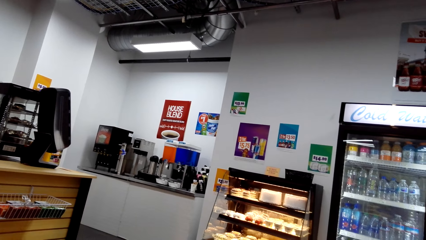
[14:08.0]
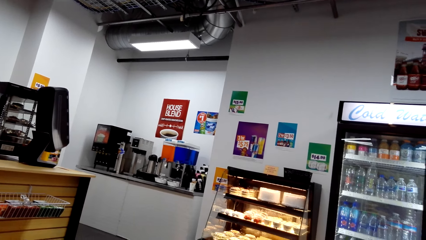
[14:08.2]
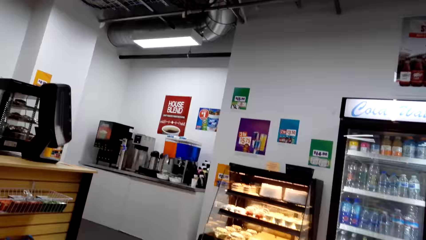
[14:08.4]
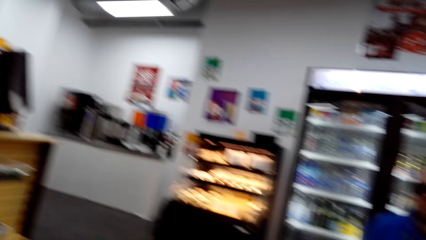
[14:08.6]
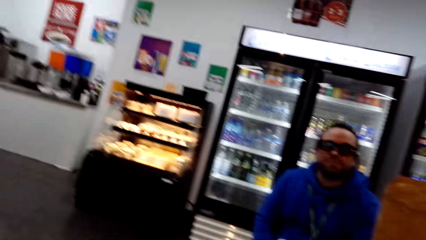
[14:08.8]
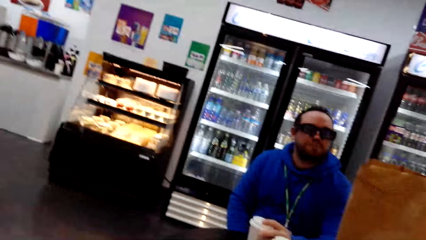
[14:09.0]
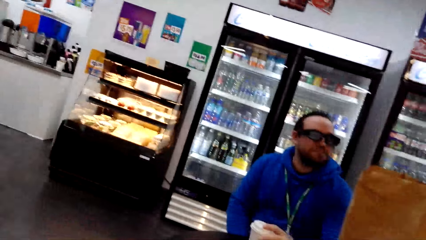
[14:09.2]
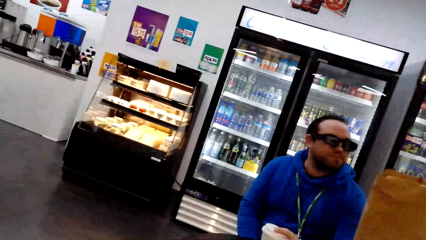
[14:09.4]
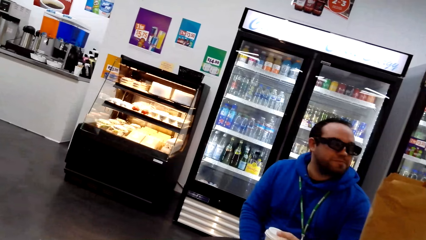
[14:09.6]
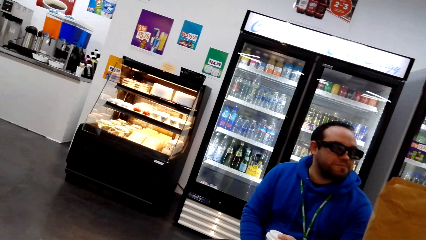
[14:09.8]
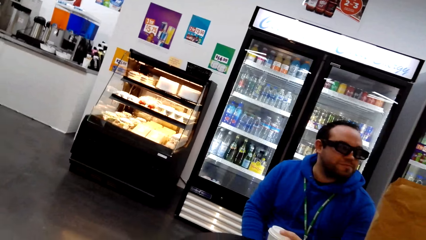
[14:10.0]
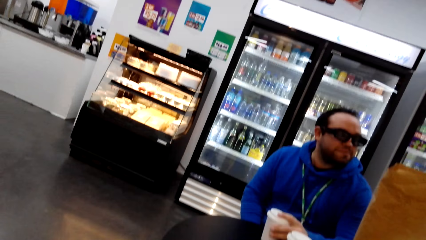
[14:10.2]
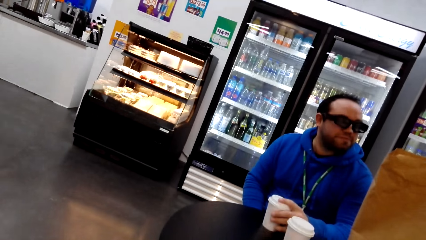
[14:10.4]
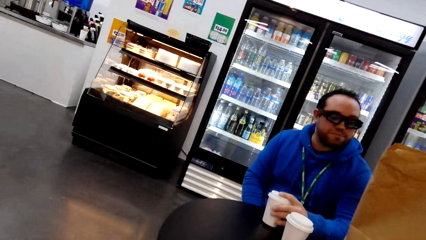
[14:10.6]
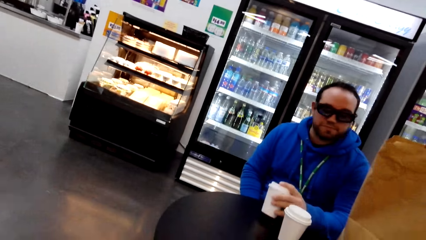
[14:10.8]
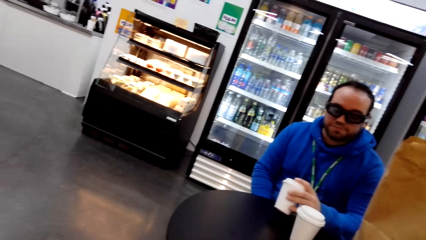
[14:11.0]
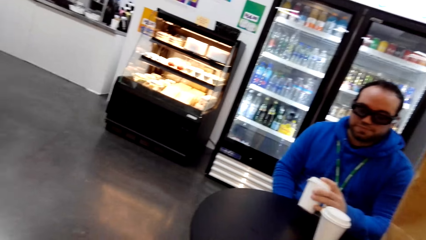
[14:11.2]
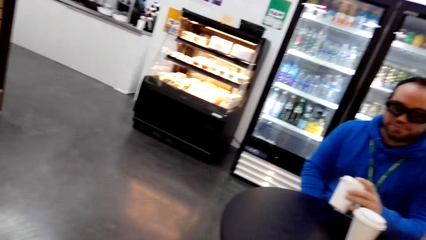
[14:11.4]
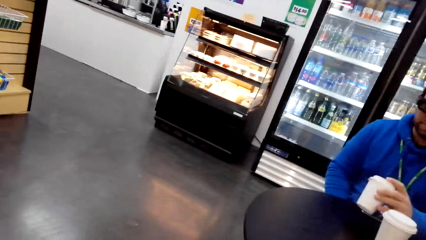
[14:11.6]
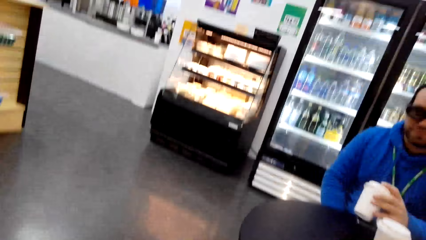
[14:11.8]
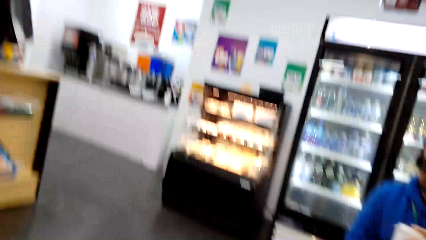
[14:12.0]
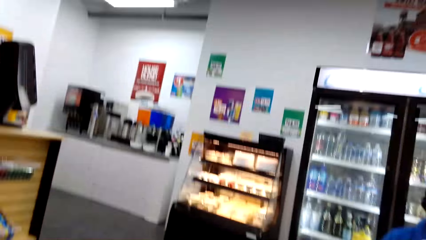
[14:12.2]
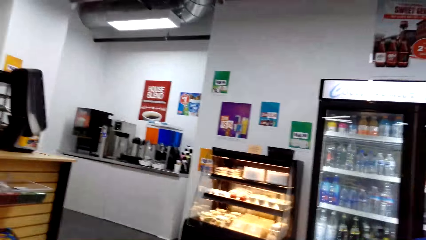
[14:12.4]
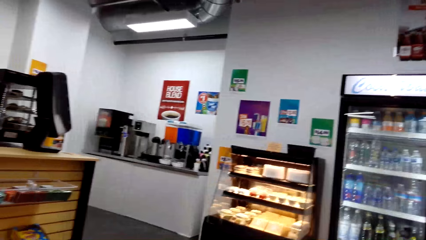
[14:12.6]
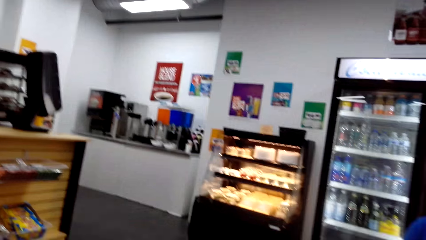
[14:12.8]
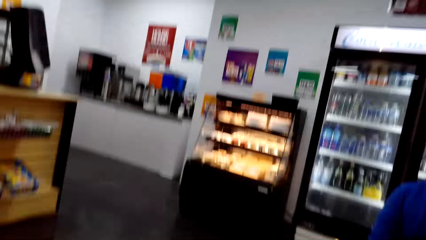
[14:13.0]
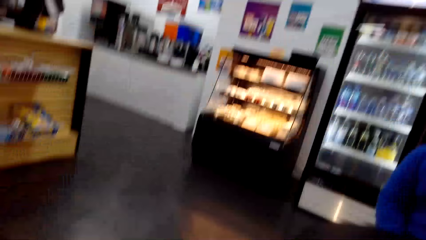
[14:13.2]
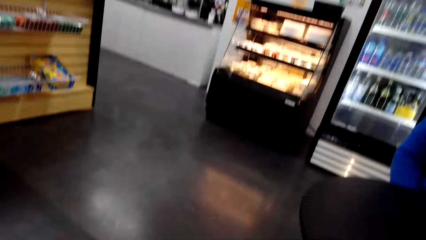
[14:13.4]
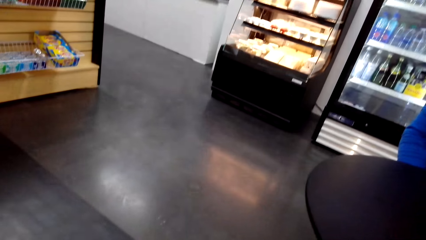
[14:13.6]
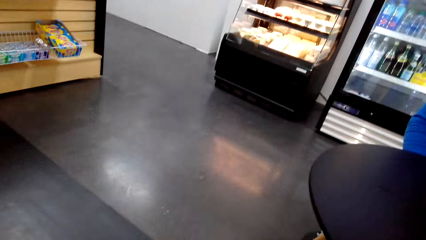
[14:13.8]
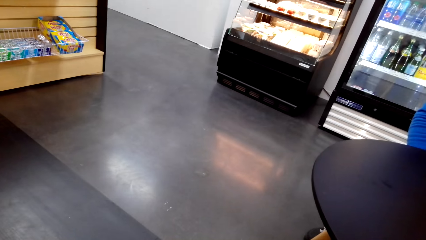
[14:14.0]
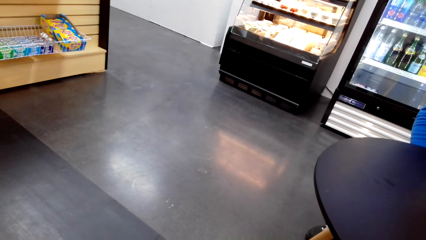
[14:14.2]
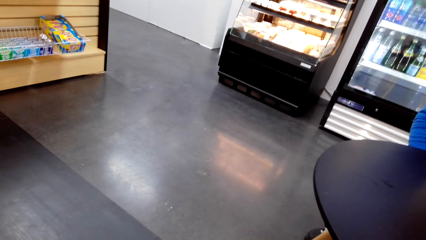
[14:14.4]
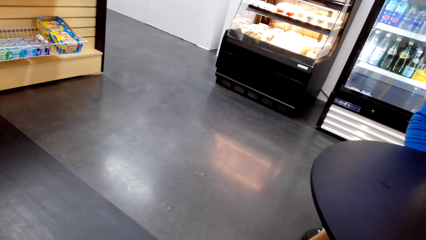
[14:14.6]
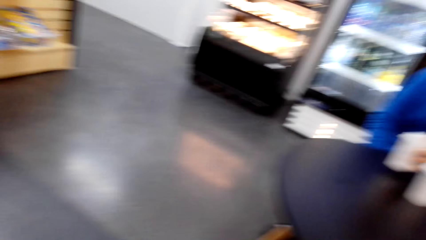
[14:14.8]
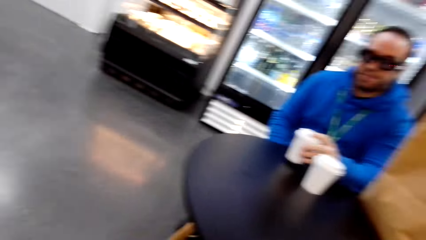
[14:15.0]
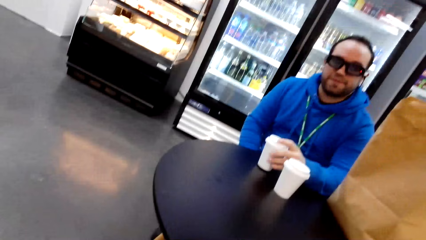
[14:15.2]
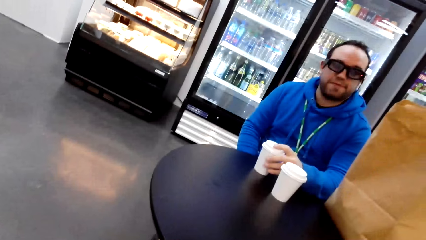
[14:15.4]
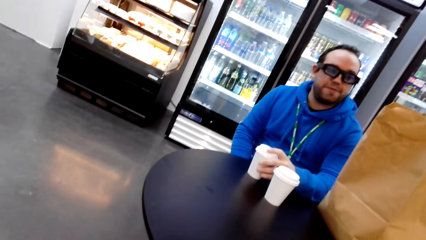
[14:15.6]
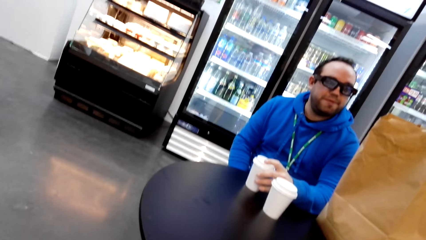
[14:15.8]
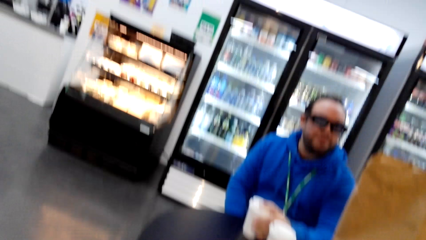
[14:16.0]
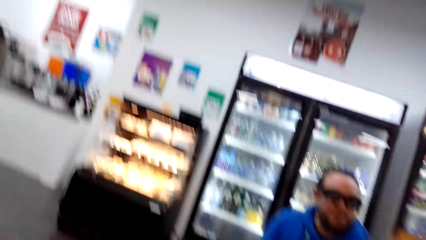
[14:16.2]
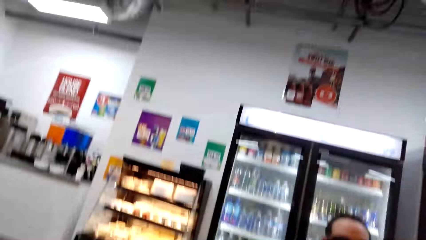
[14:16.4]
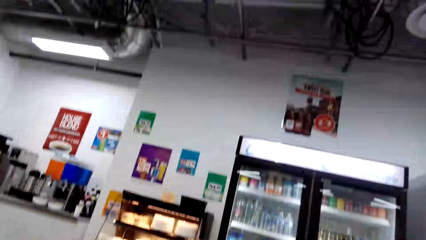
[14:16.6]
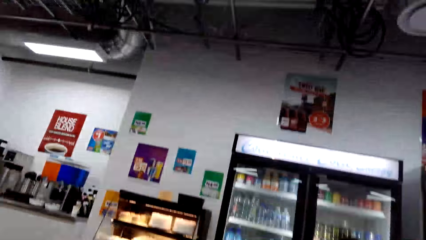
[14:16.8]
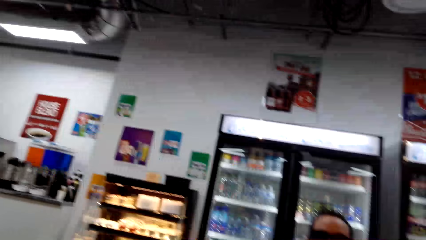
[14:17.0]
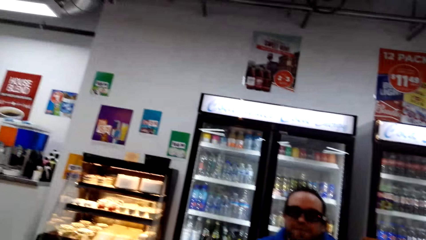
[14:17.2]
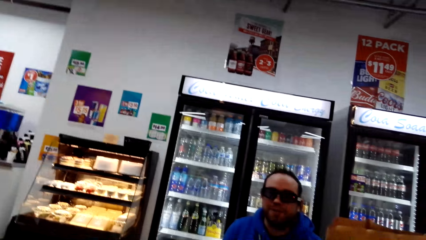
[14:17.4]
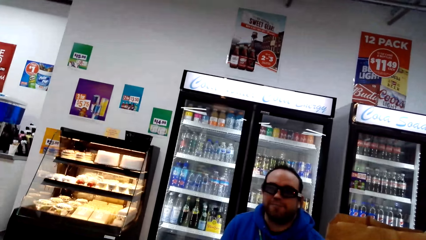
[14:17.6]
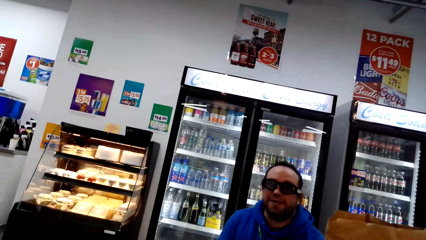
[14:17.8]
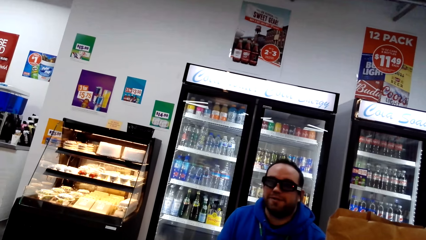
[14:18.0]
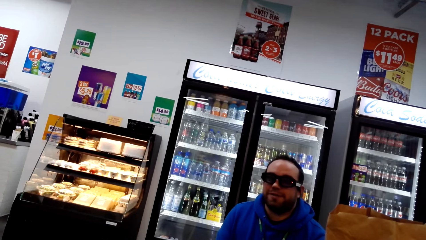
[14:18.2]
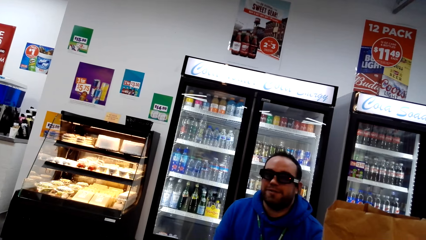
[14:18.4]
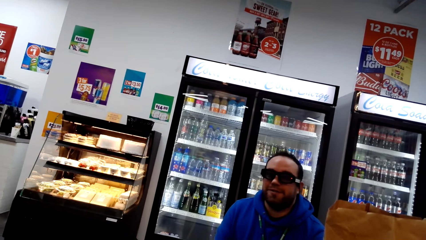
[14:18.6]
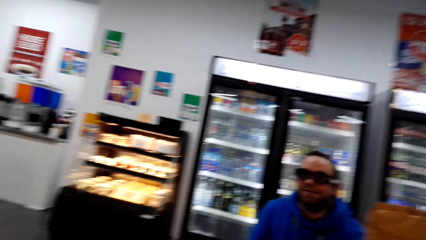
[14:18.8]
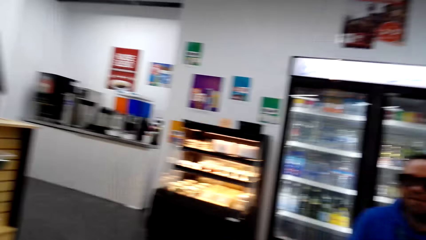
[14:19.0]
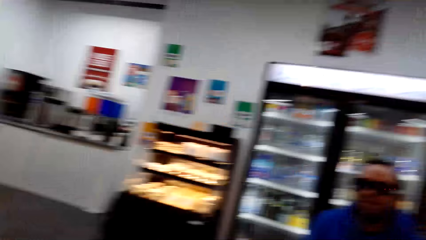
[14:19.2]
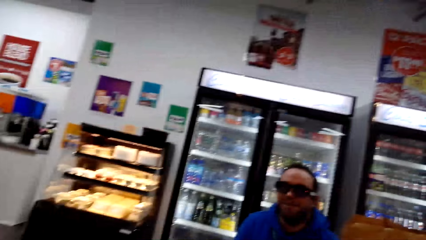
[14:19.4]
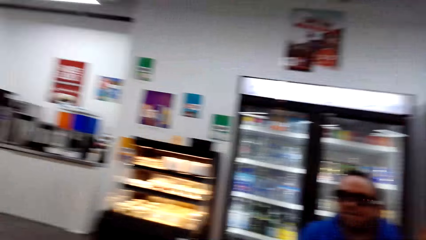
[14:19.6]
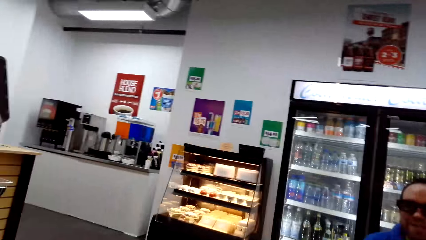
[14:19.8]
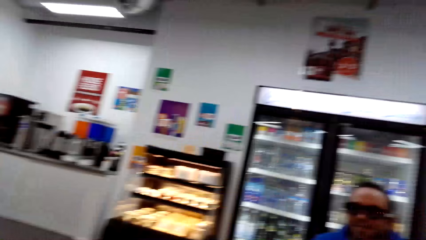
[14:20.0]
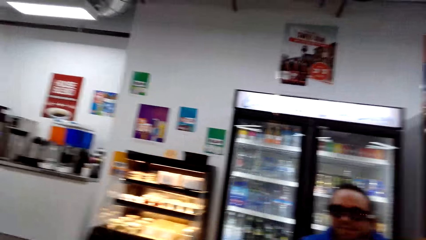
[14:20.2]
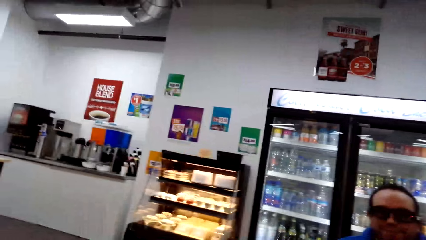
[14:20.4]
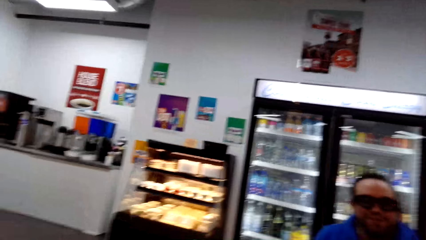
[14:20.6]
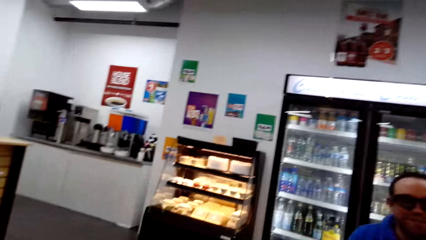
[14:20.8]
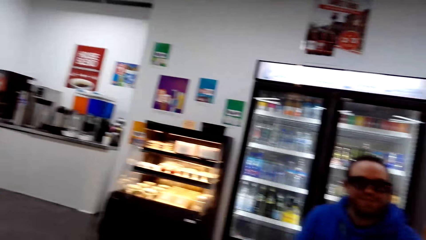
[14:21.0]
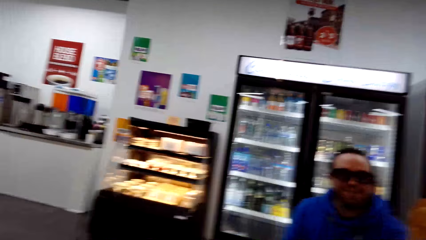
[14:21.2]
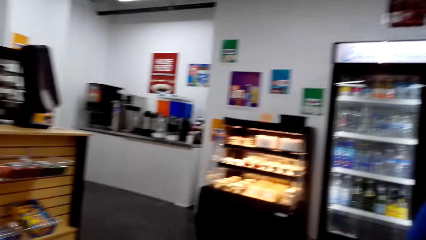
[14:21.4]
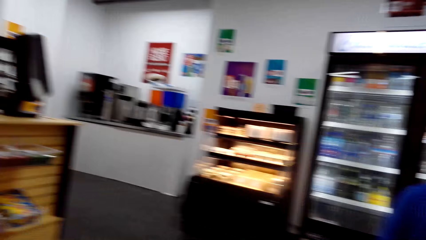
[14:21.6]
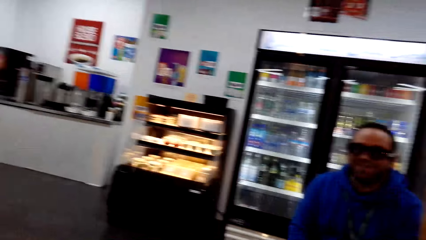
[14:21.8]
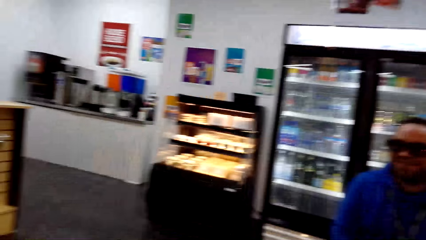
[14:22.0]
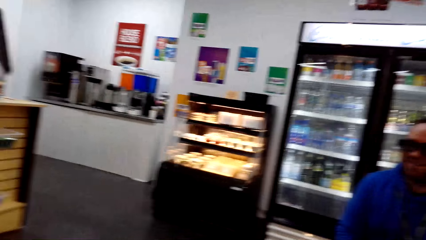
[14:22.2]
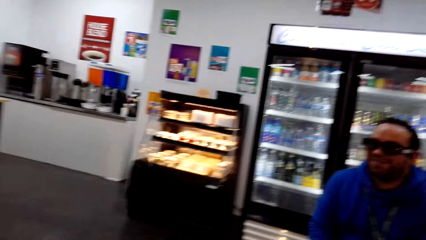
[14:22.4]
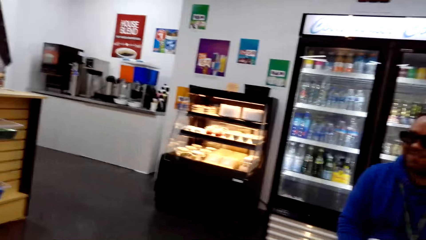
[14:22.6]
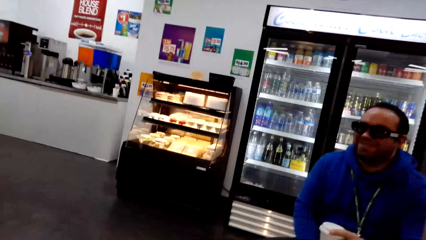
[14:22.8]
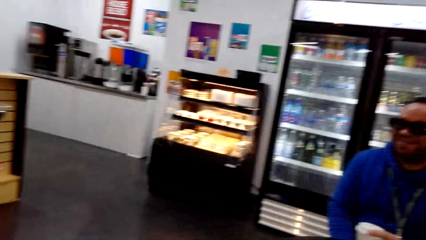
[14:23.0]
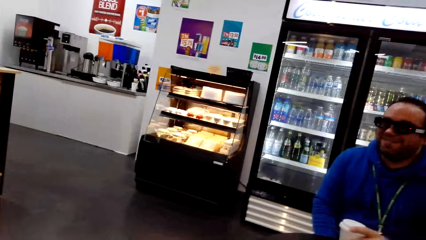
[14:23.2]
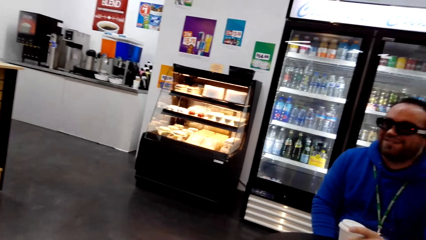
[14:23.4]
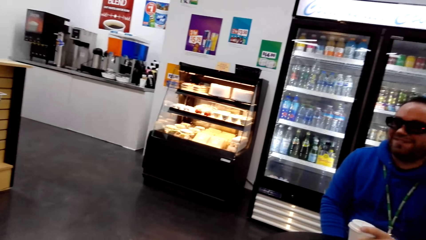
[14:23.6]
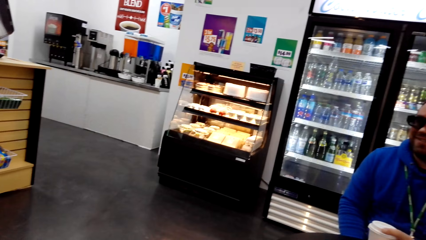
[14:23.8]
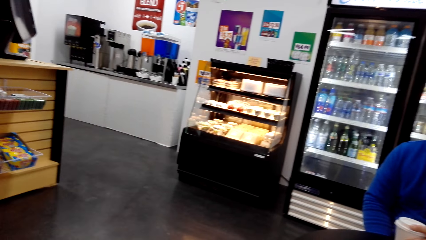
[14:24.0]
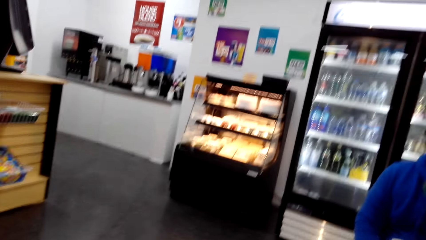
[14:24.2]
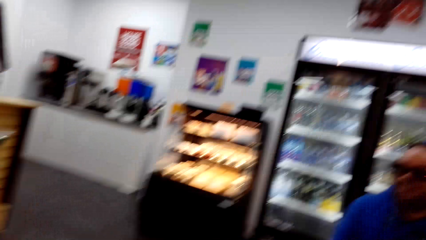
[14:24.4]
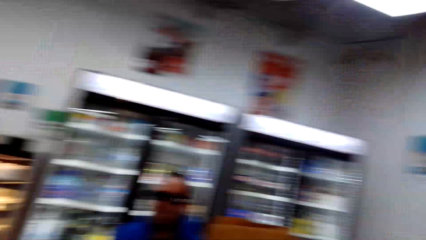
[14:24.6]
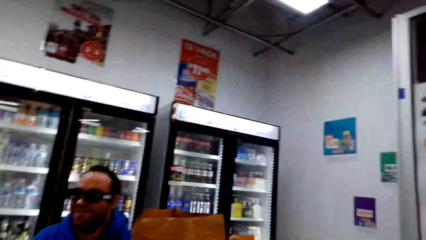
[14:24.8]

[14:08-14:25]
The camera wearer looks around. A man holds a cup. The camera wearer looks around. They look around again. The man holds the cup. The man talks with the camera wearer.
